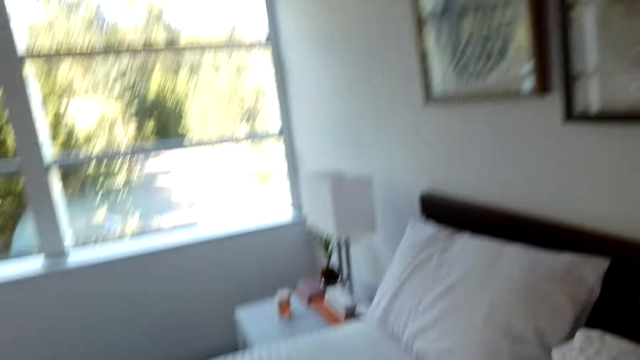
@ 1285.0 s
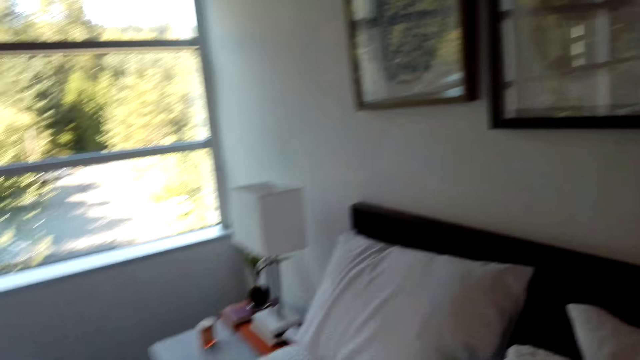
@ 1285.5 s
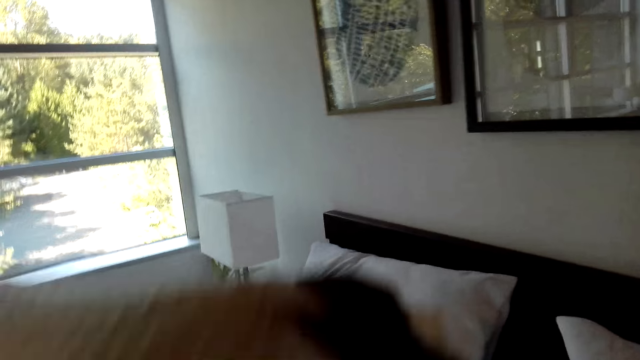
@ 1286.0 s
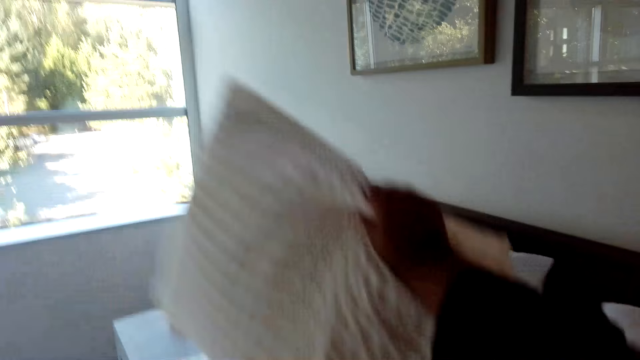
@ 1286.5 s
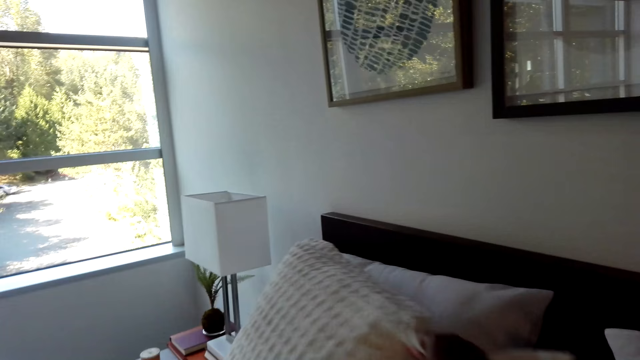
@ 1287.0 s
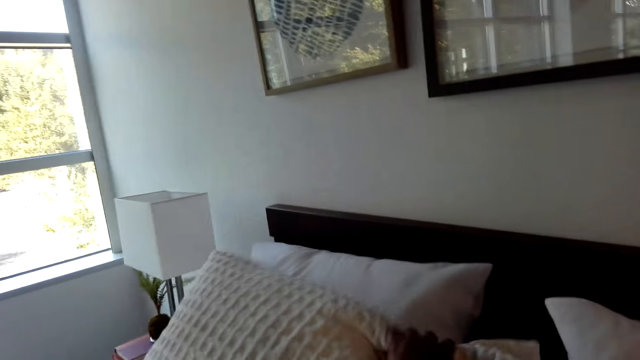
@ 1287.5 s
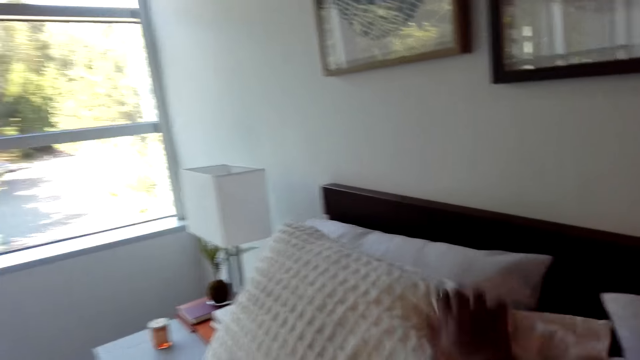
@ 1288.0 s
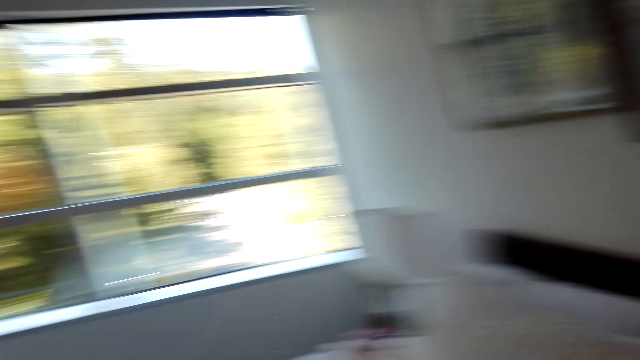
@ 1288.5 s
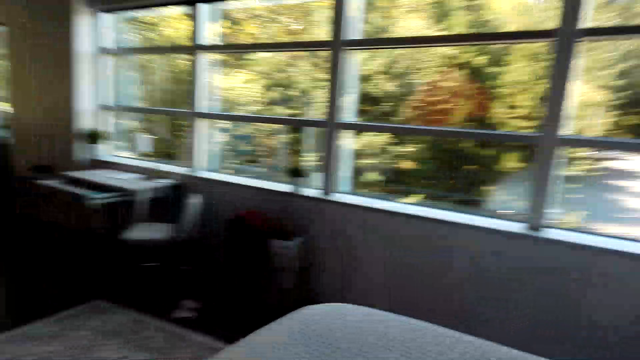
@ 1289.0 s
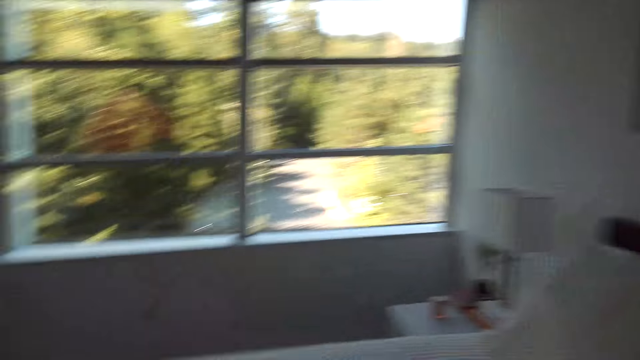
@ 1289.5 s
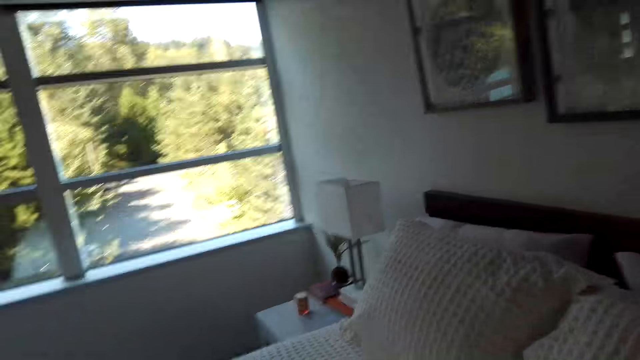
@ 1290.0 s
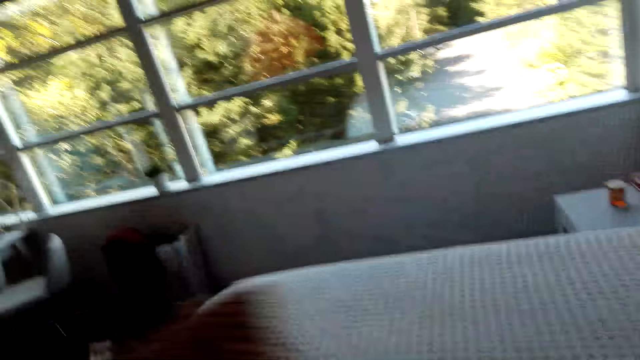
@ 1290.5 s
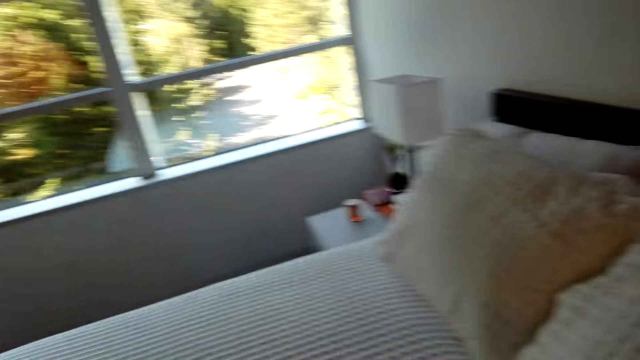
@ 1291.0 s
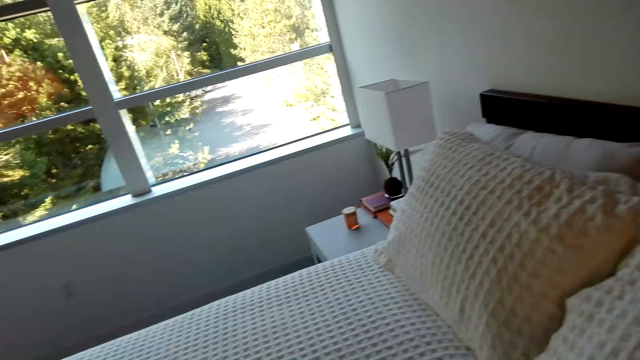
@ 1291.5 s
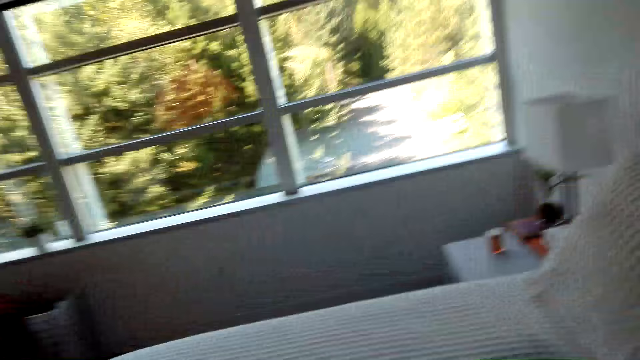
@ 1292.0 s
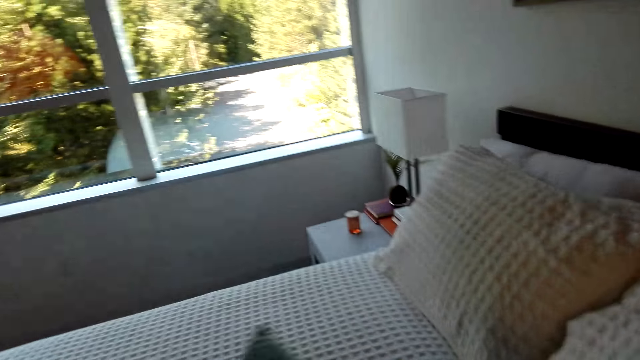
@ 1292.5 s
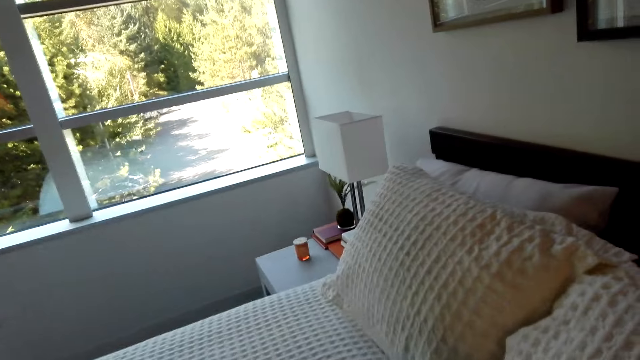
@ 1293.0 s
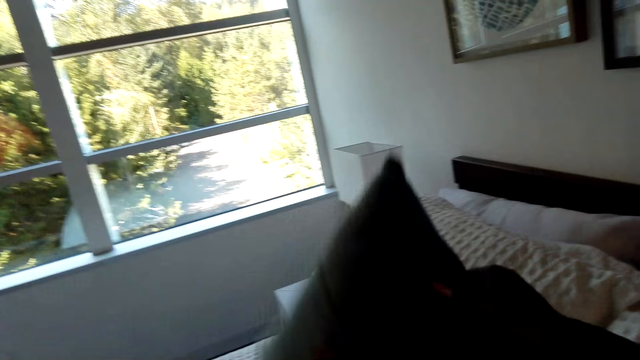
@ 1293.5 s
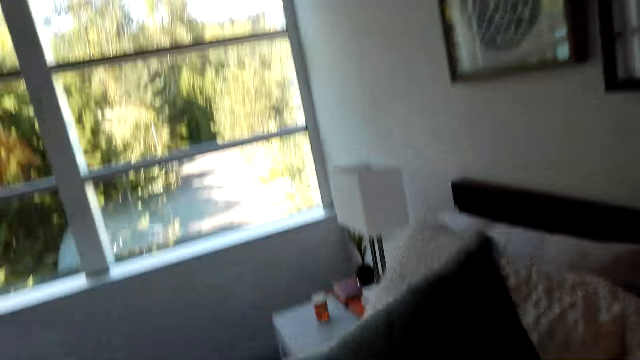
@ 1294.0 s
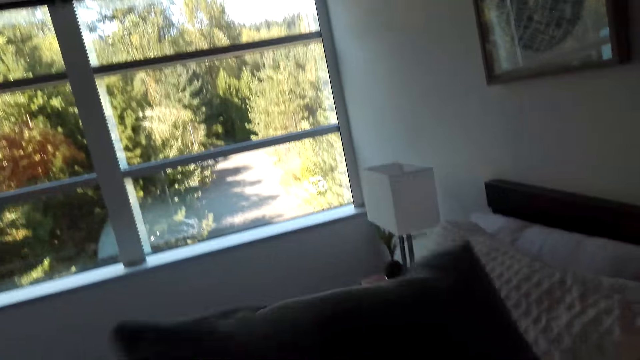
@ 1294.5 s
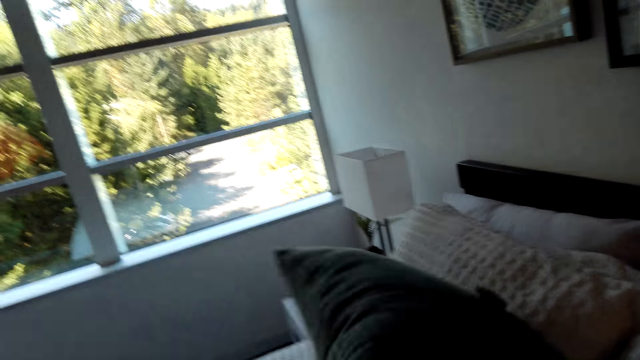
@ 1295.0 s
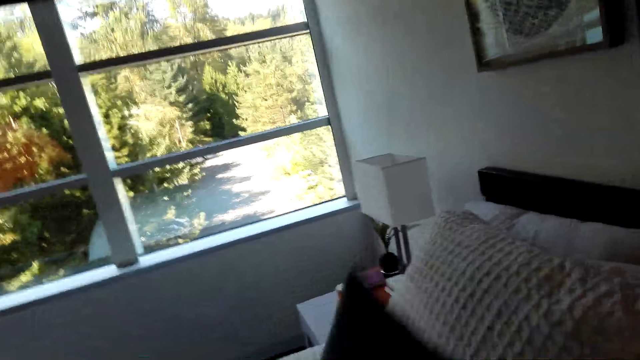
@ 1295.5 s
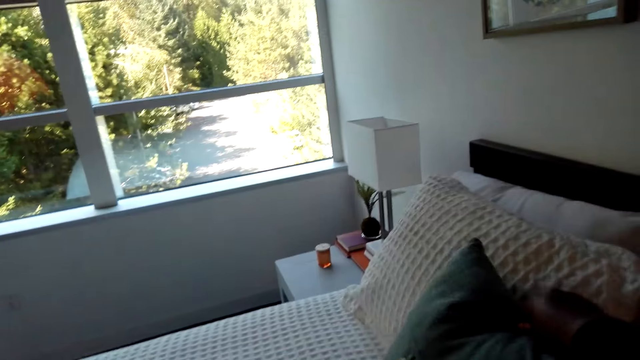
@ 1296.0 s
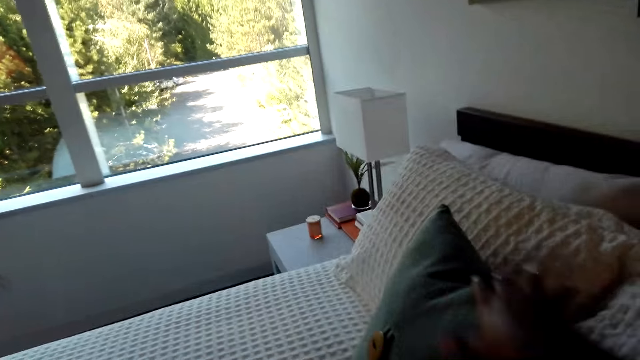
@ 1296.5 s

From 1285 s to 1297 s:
The camera wearer holds a pillow. They drop the pillow on the bed. They look around. They hold the pillow.

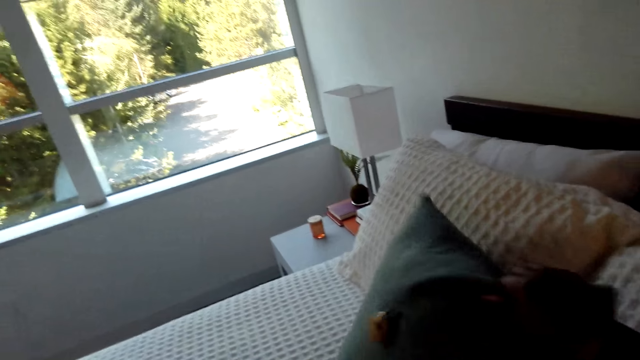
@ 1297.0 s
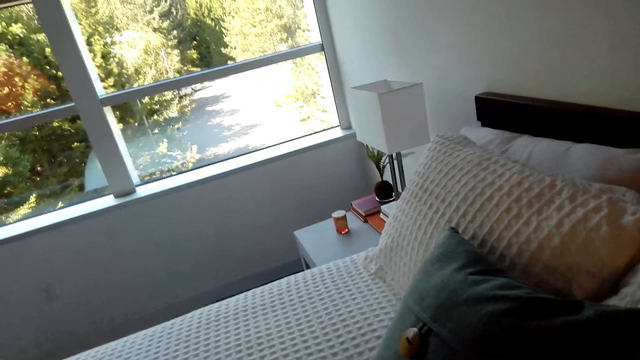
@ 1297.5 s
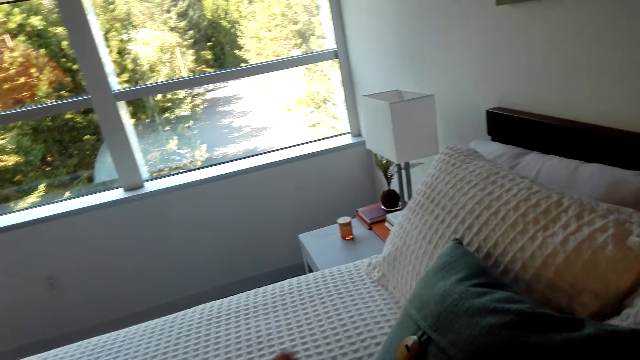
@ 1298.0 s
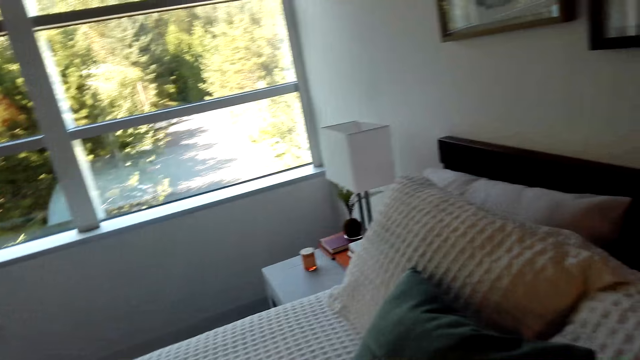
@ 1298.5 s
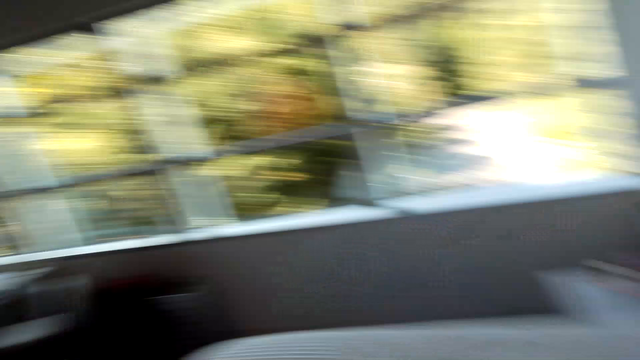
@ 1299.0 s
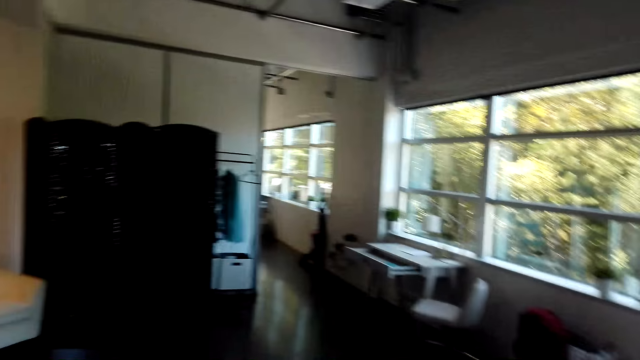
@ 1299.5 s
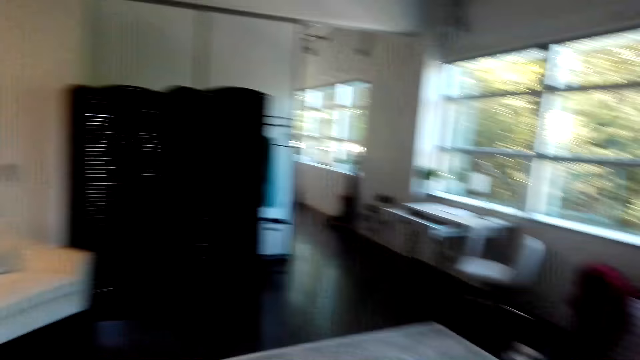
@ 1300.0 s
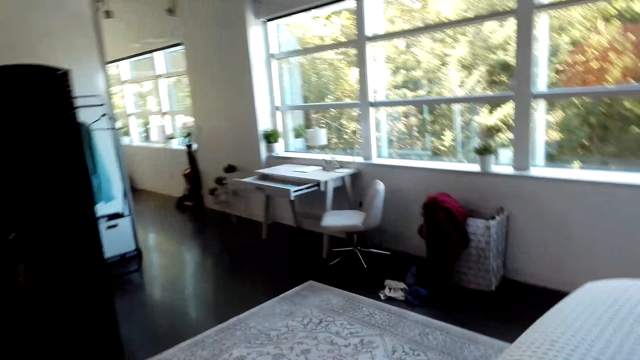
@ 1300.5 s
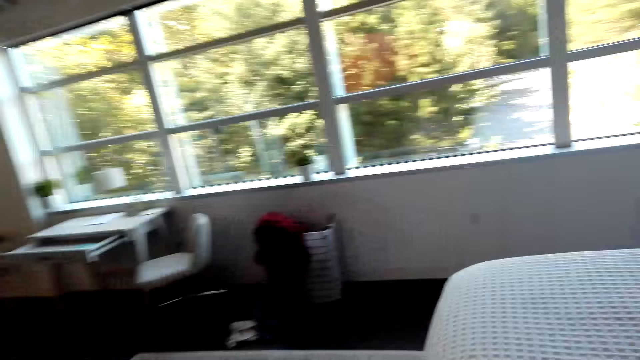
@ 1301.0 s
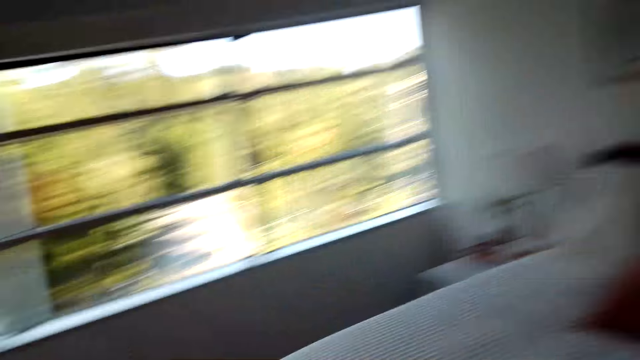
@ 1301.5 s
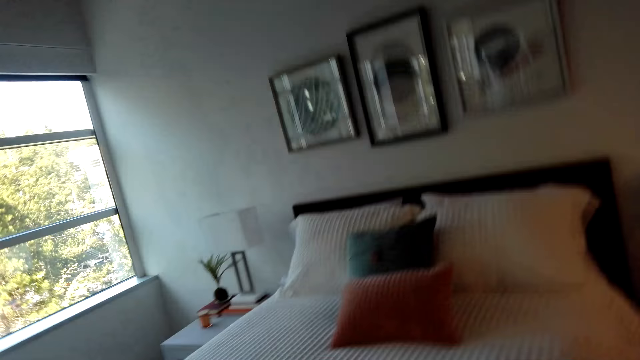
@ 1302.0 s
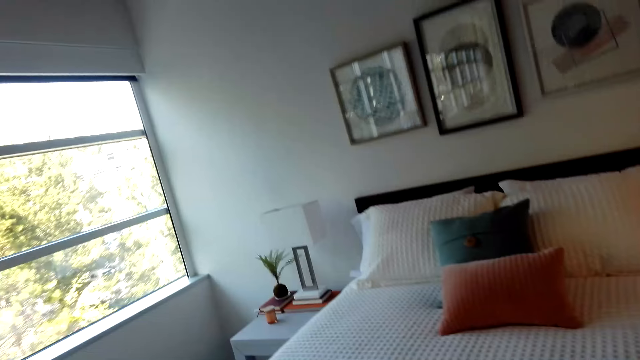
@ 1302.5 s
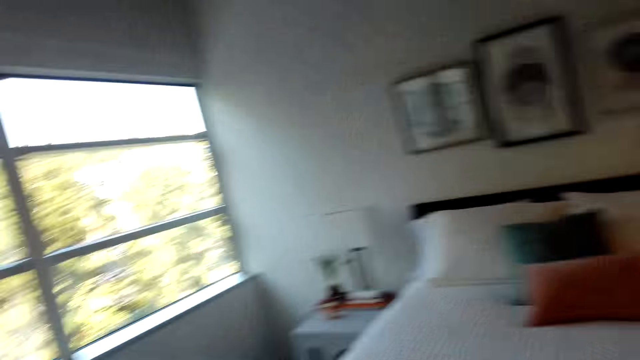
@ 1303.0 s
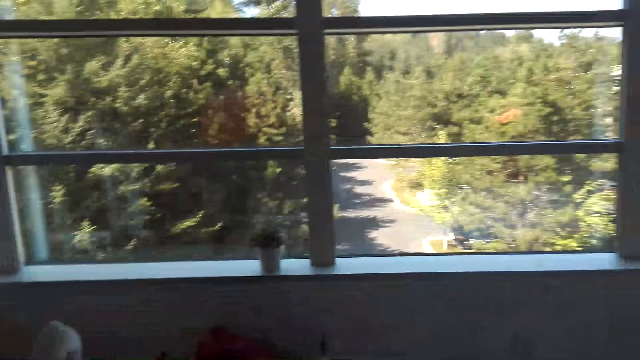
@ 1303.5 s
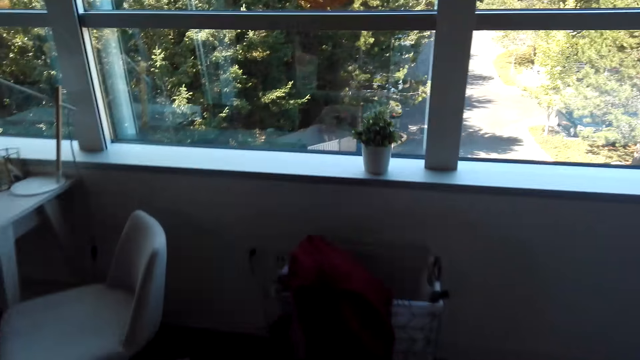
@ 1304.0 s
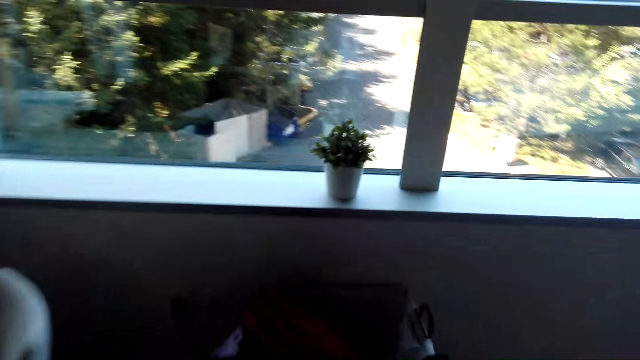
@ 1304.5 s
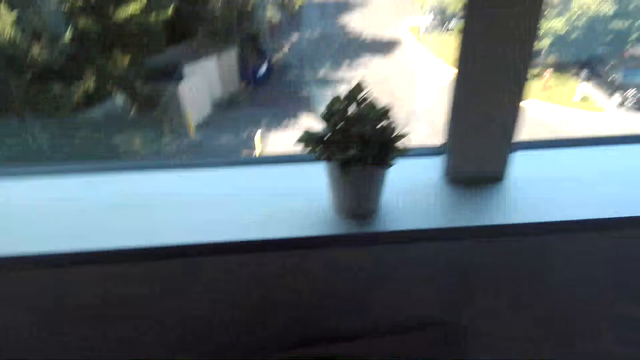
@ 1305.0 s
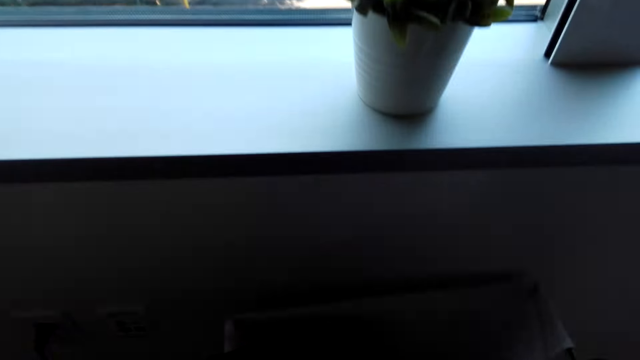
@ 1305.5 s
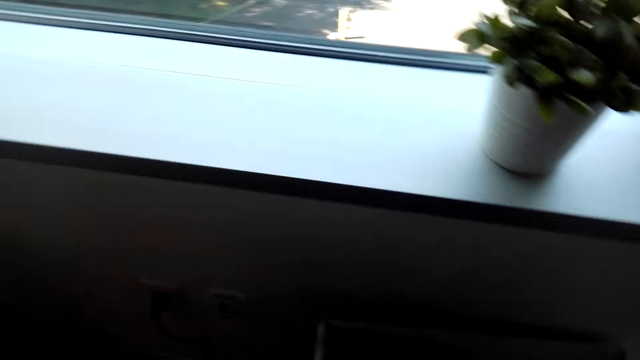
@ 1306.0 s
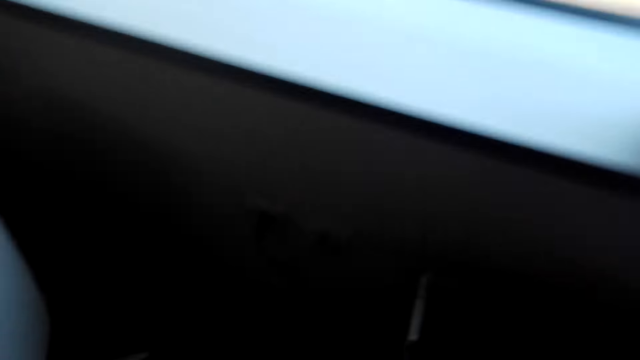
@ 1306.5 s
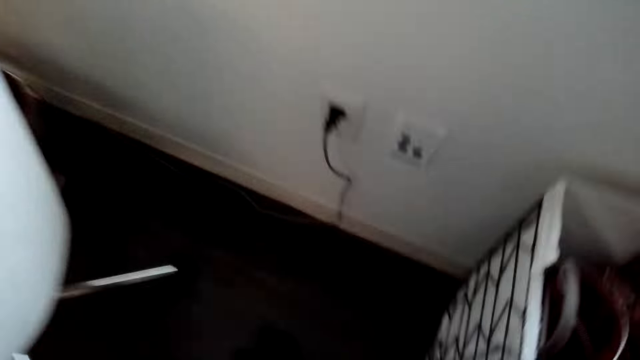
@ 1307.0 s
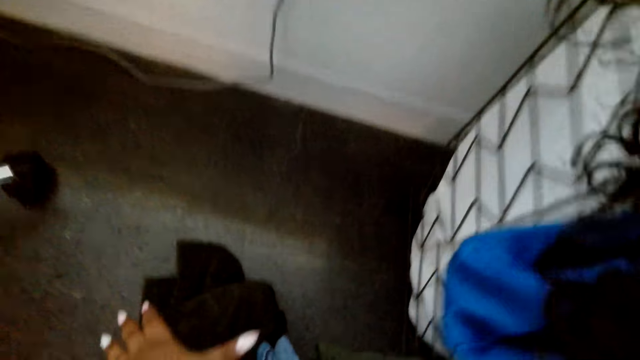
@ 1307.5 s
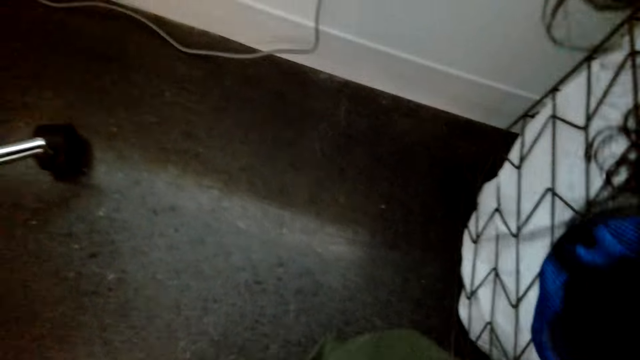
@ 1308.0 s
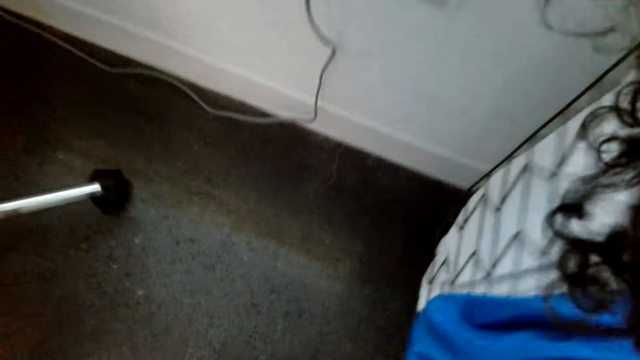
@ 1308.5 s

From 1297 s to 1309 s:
The camera wearer drops the pillow on the bed. They look around. They walk around the room. They pick up something.
